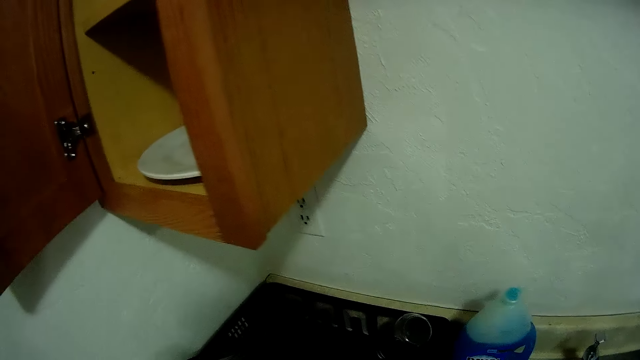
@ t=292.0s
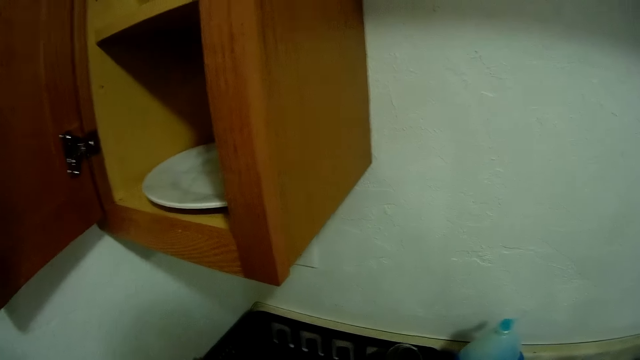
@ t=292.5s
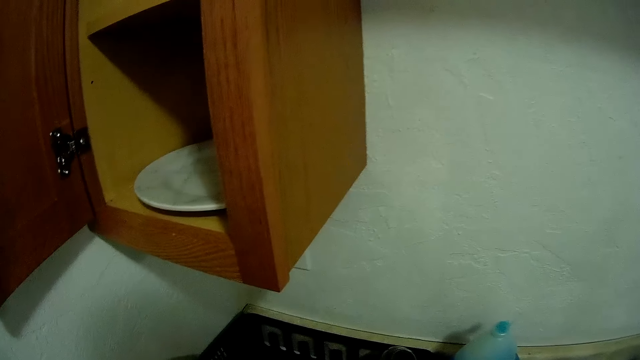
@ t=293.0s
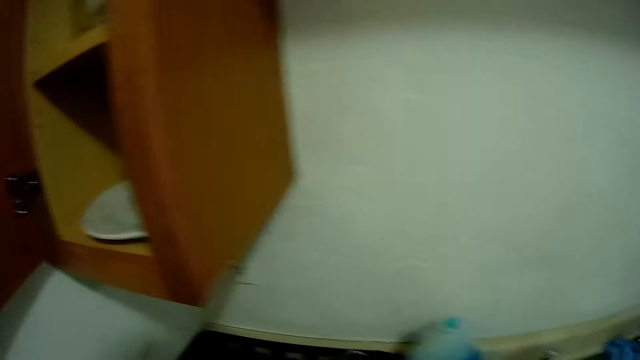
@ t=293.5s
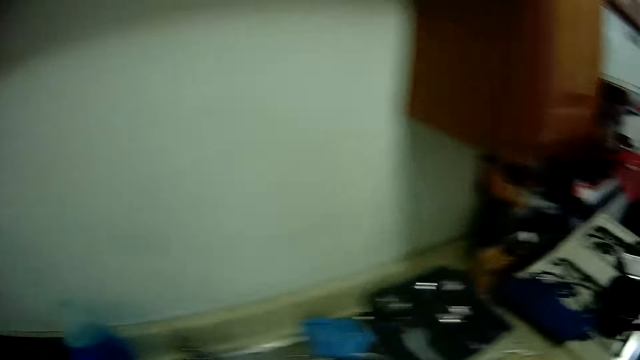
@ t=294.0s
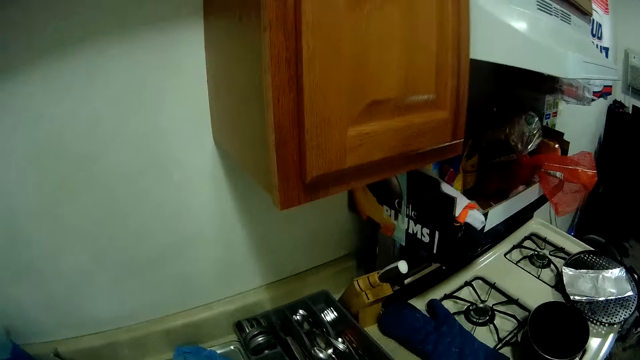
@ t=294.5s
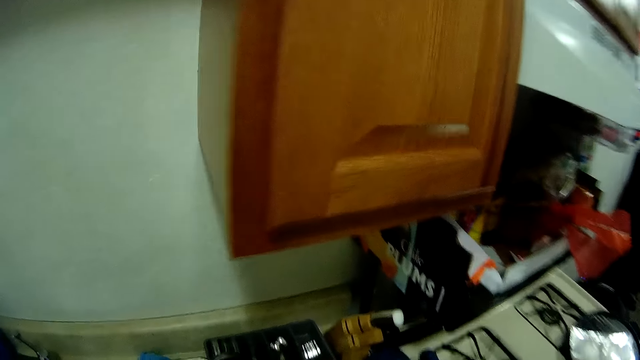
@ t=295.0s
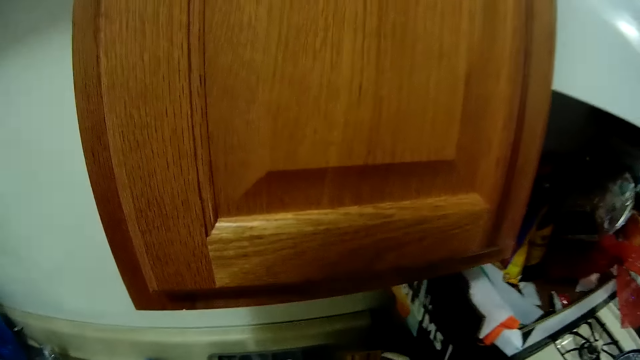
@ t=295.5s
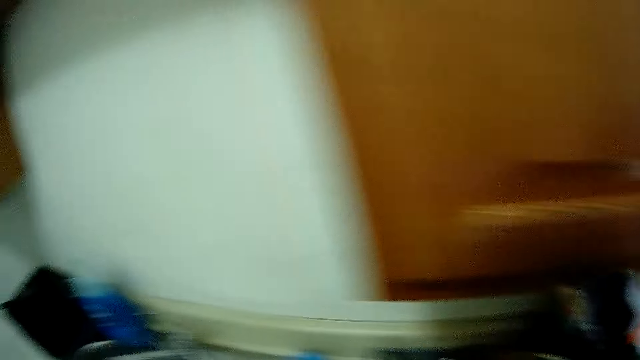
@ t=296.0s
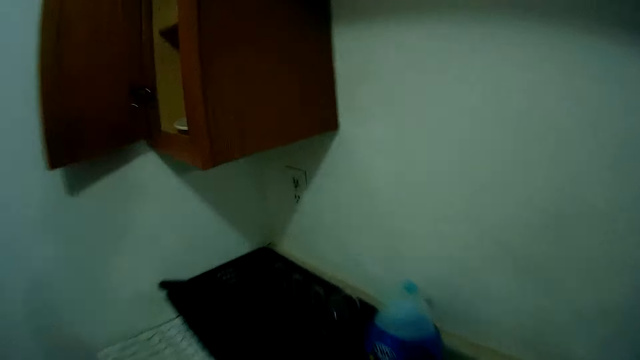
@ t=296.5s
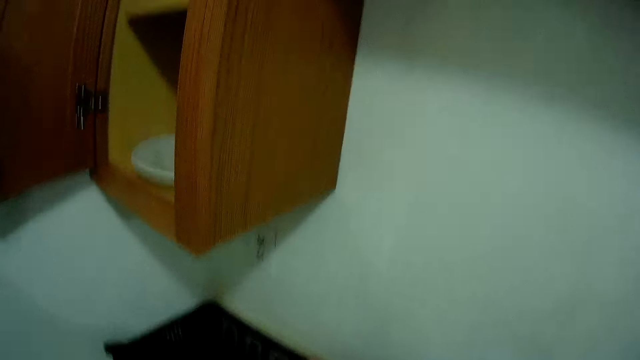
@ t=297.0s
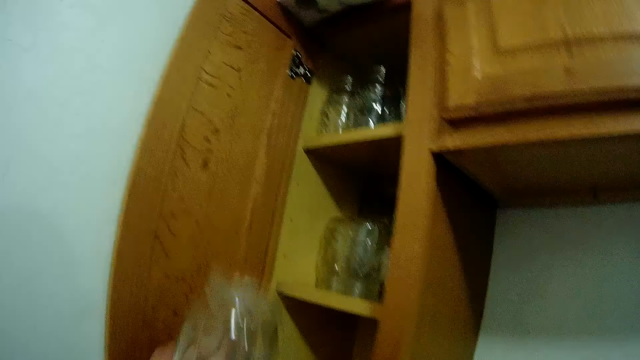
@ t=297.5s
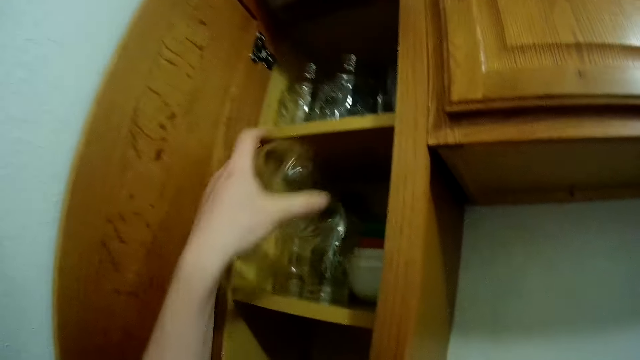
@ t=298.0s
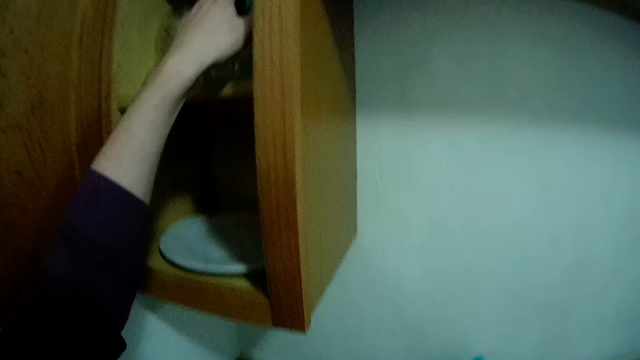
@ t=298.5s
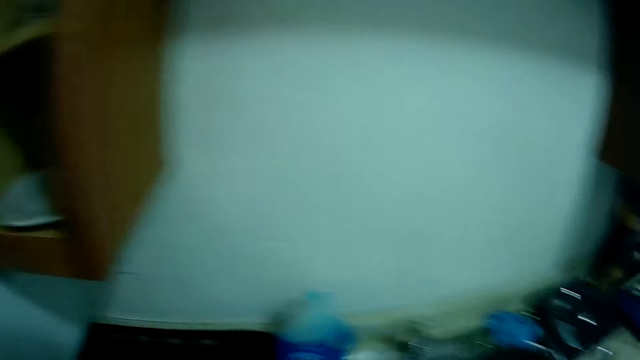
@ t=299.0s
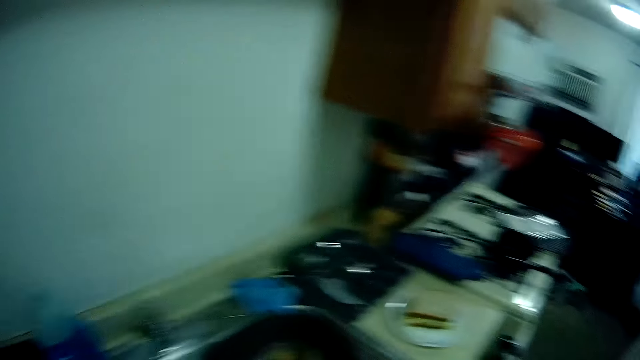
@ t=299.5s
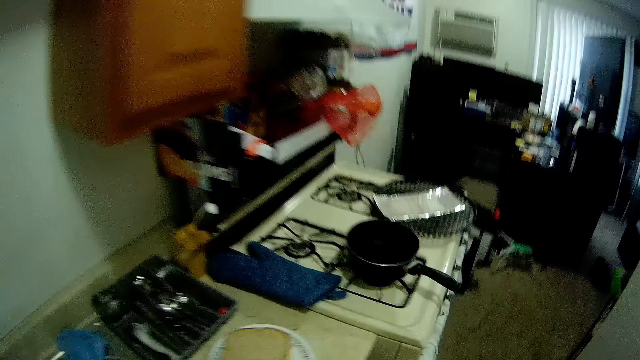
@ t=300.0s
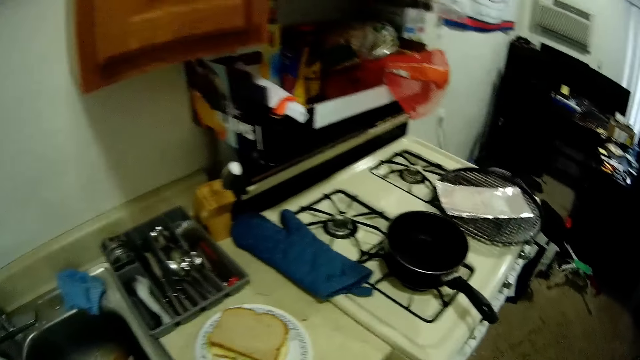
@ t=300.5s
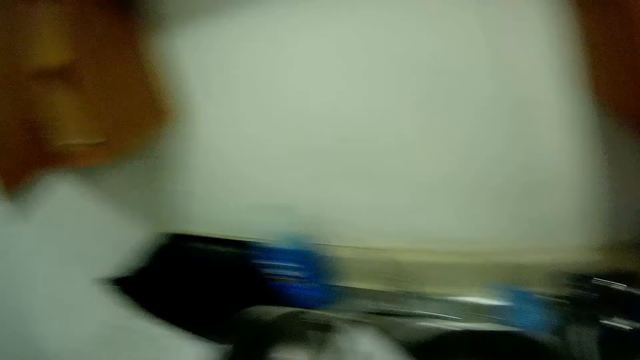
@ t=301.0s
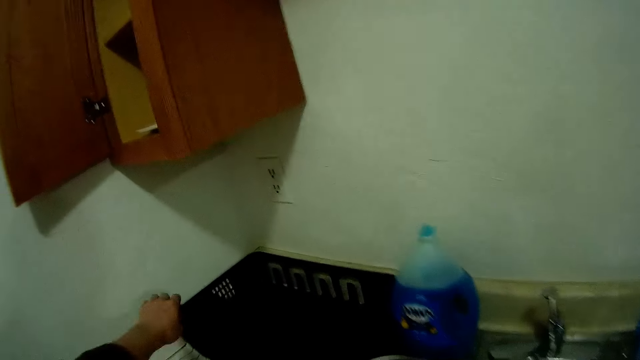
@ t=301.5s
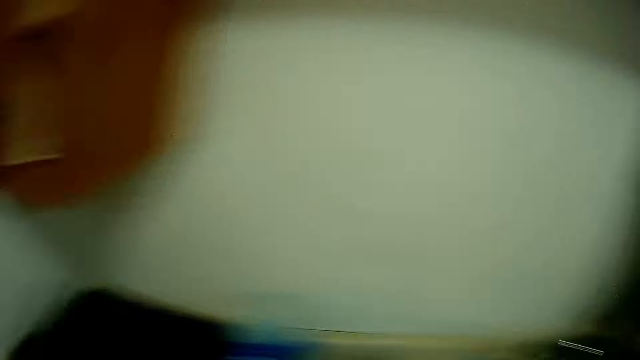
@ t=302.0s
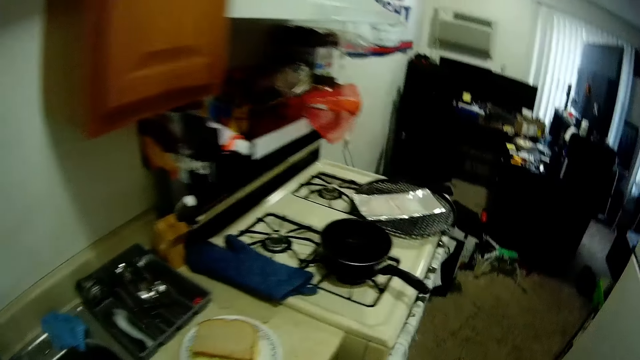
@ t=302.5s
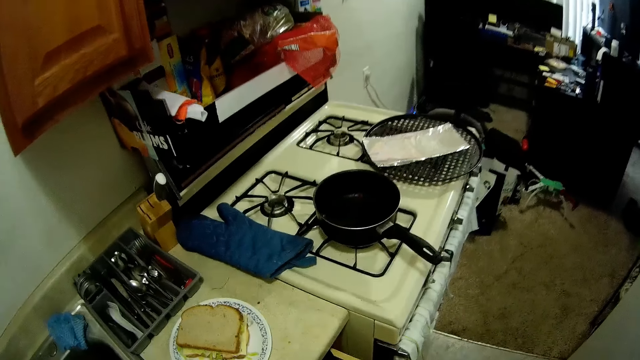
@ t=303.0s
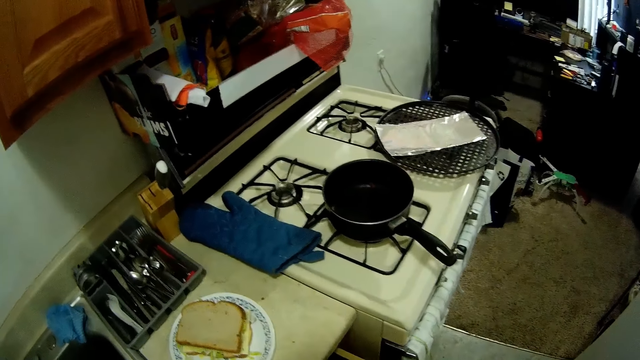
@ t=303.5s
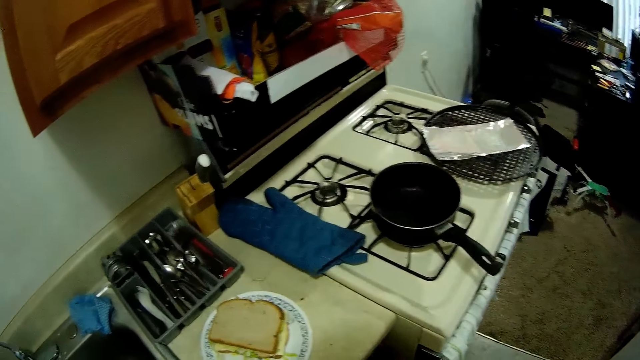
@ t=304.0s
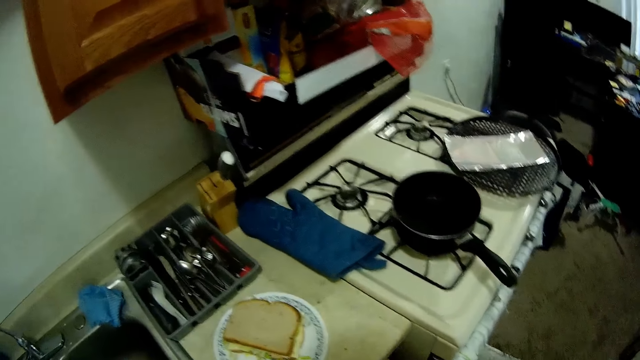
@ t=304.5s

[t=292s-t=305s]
The camera wearer picks up a fork from a tray with her left hand. She picks up another cup from a kitchen worktop with her left hand. She places the cup into a cupboard. She picks up a knife from the tray with her left hand. She picks up a glass in the dish rack.

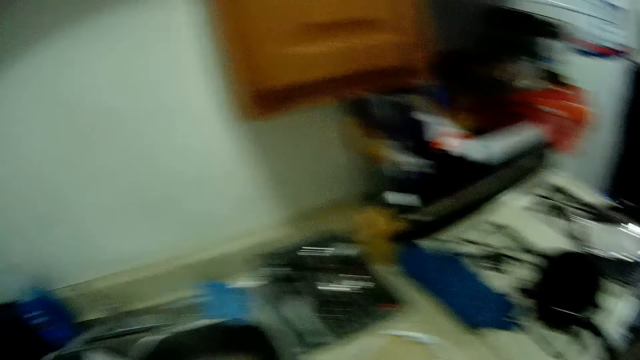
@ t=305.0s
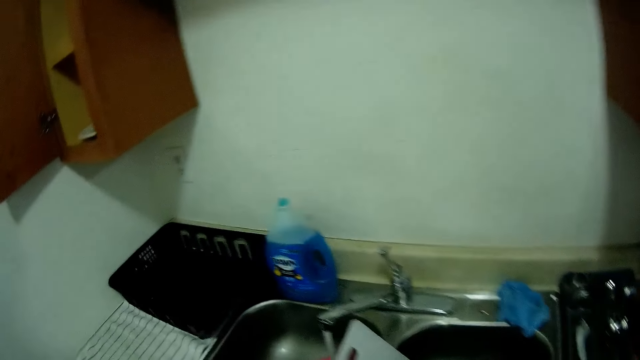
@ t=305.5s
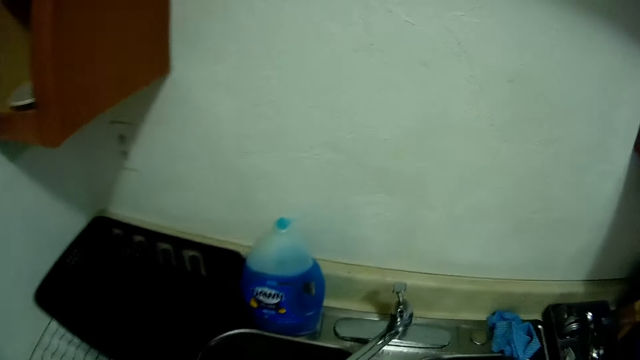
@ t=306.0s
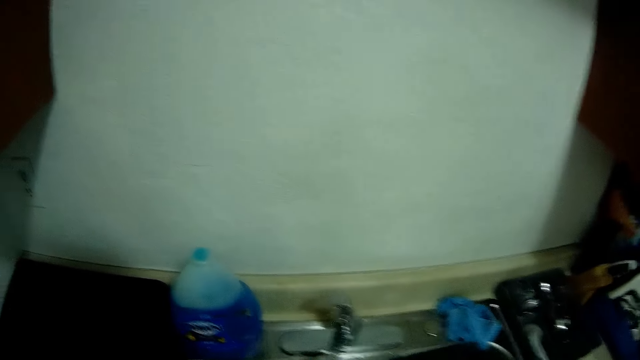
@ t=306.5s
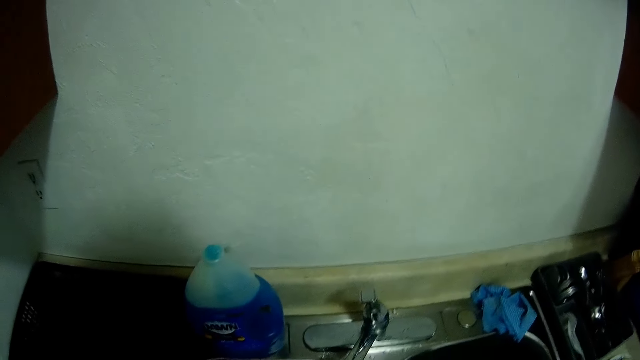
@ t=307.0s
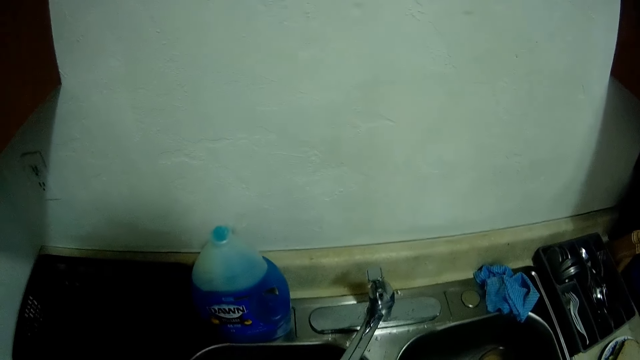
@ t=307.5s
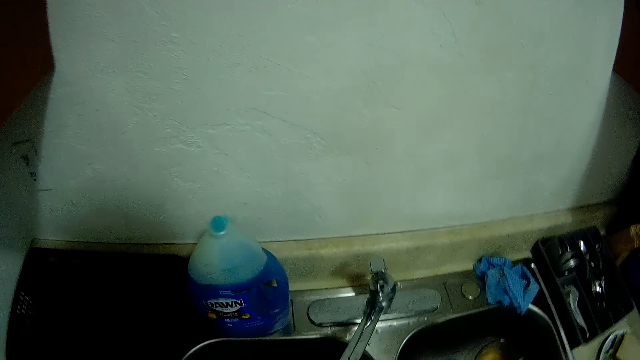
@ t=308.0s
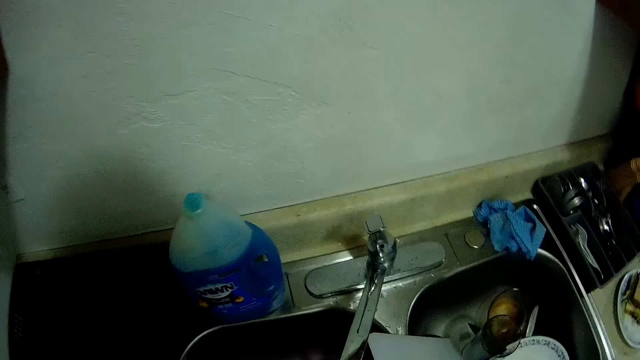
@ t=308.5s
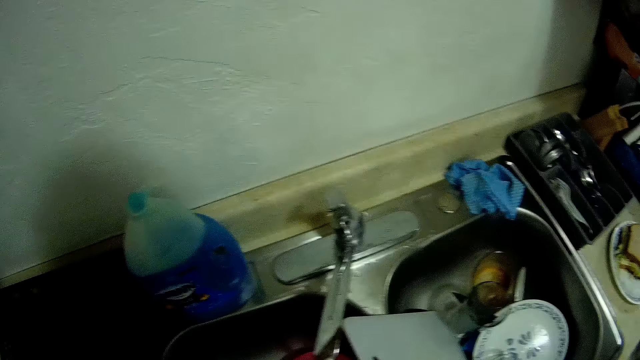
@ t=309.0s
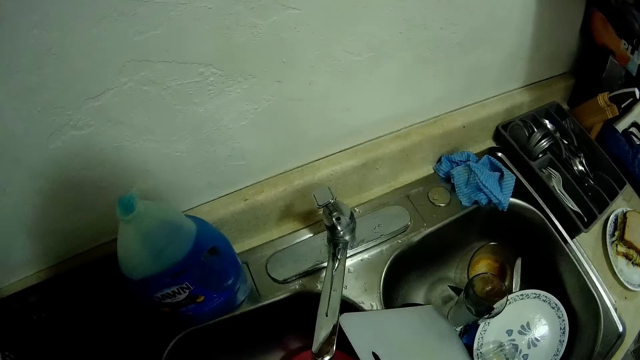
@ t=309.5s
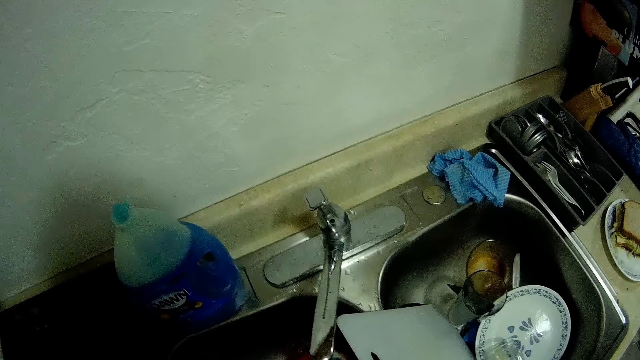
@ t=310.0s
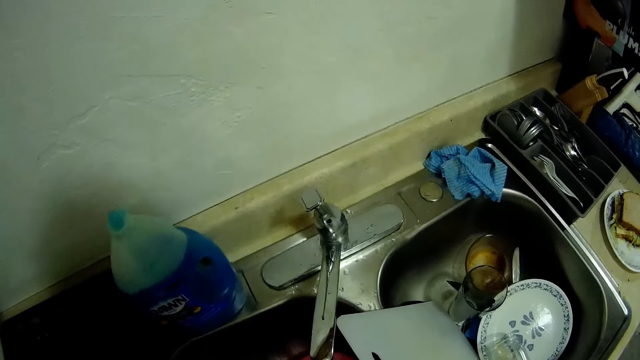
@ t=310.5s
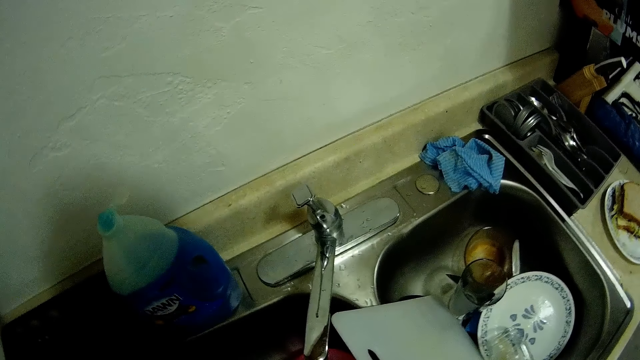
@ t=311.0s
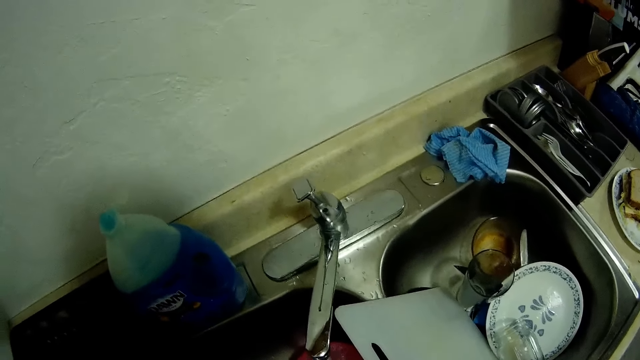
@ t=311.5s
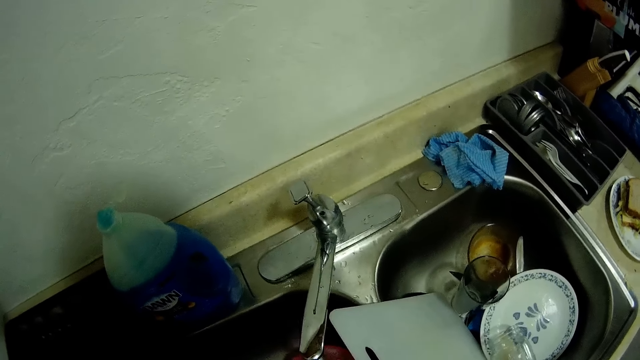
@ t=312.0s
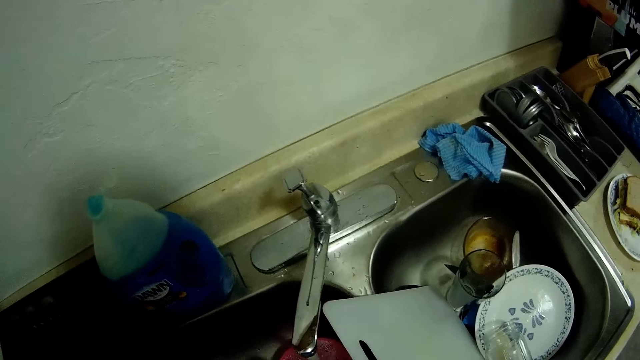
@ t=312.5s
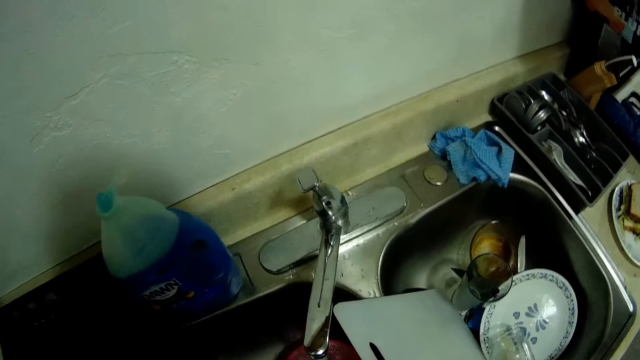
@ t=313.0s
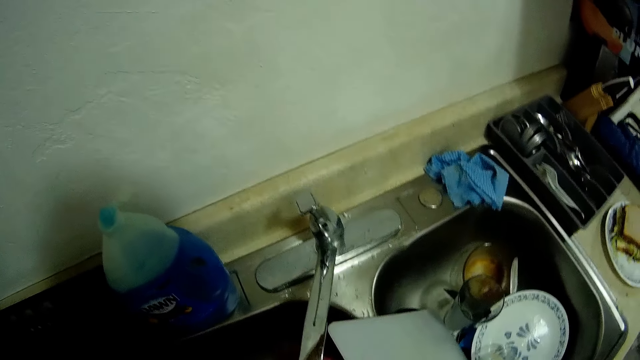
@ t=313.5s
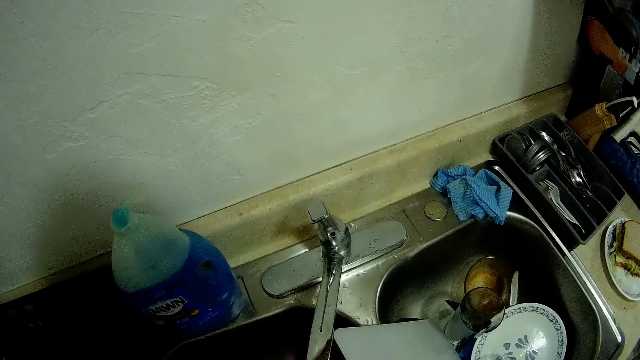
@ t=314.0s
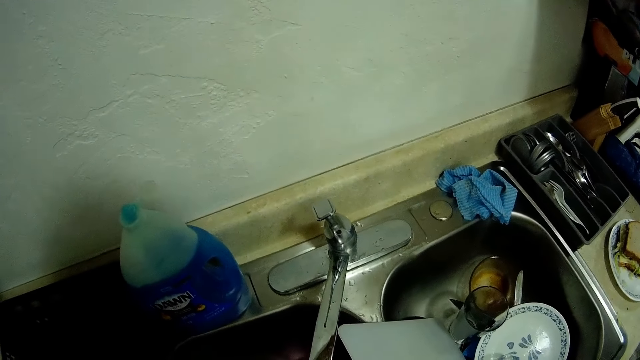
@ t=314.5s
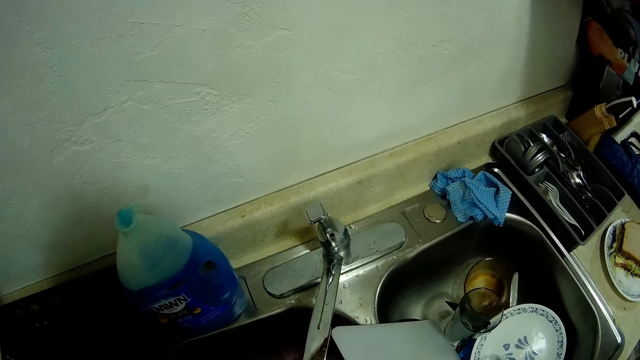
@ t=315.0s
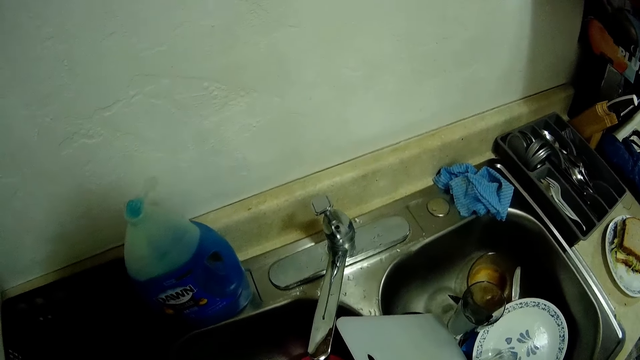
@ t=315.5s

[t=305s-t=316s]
The camera wearer washes a glass in the sink.
